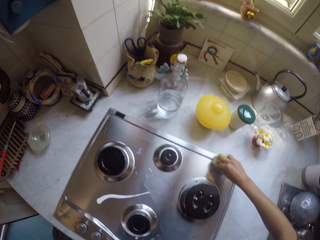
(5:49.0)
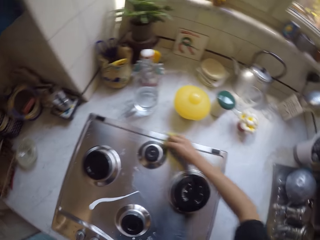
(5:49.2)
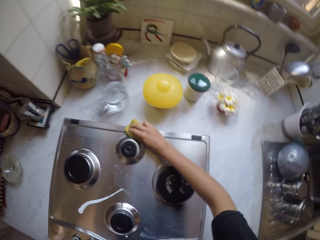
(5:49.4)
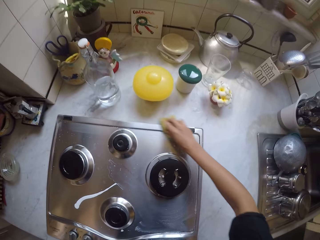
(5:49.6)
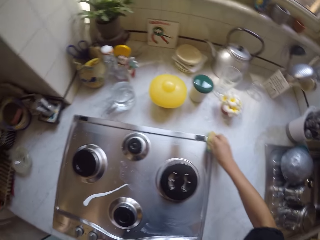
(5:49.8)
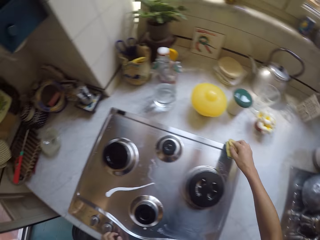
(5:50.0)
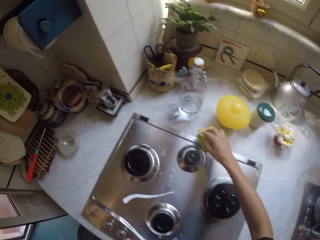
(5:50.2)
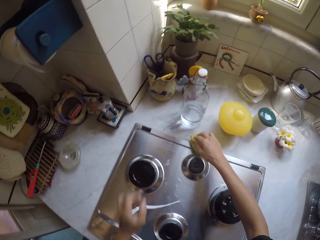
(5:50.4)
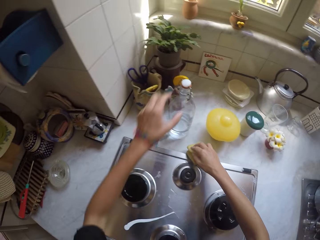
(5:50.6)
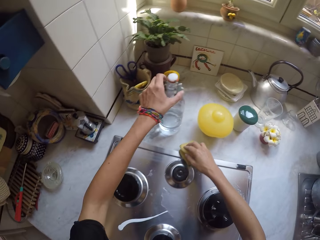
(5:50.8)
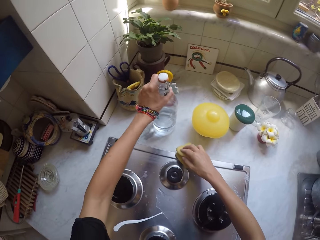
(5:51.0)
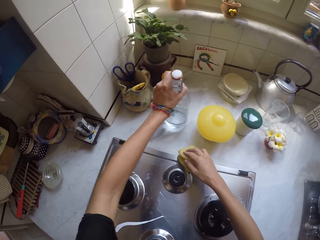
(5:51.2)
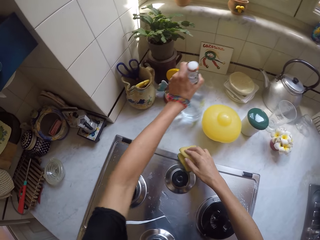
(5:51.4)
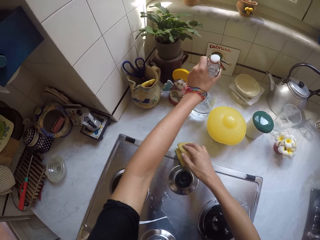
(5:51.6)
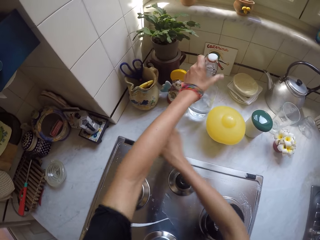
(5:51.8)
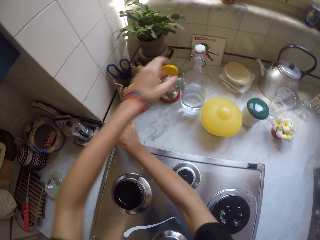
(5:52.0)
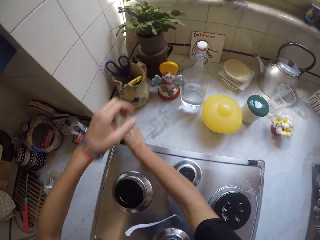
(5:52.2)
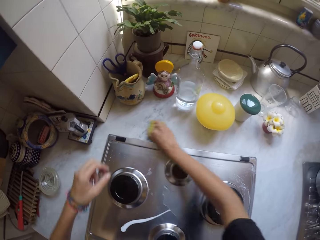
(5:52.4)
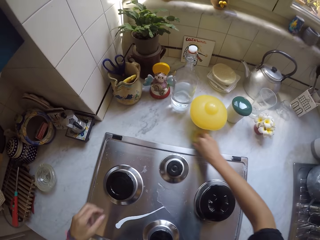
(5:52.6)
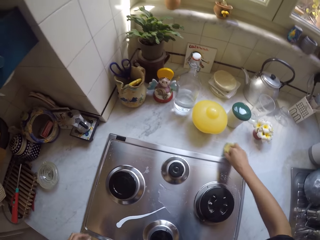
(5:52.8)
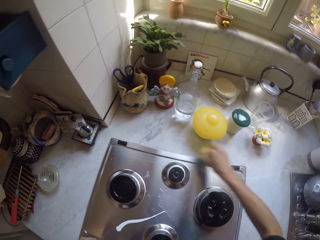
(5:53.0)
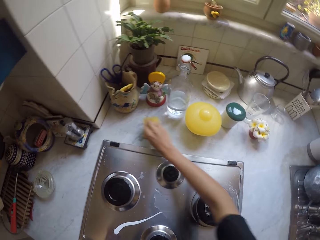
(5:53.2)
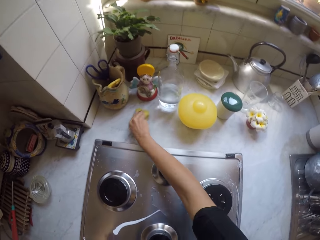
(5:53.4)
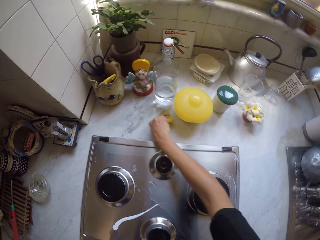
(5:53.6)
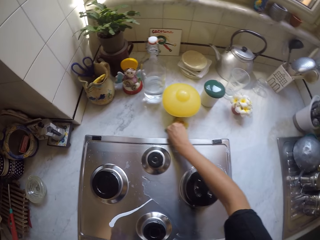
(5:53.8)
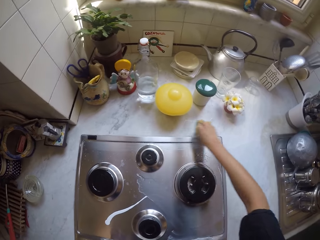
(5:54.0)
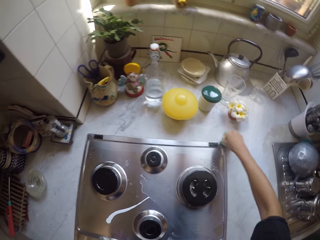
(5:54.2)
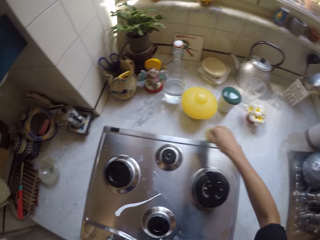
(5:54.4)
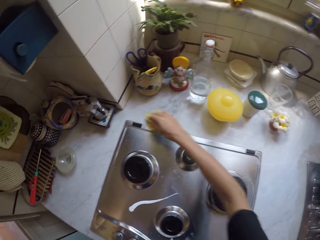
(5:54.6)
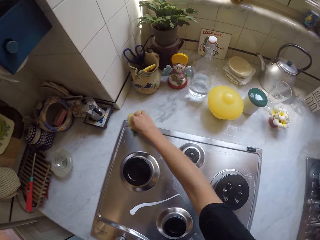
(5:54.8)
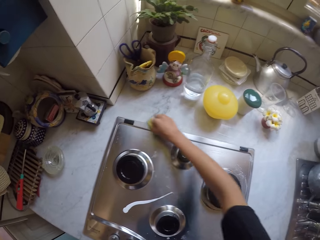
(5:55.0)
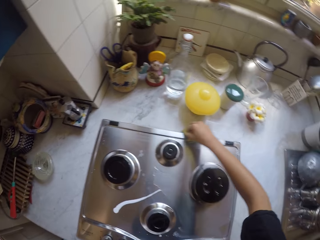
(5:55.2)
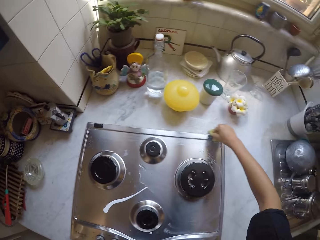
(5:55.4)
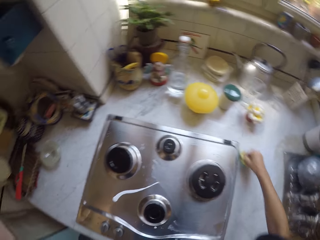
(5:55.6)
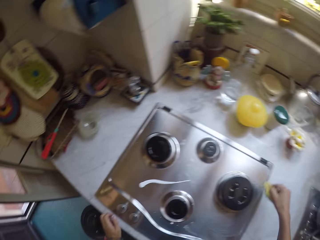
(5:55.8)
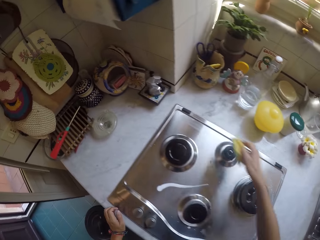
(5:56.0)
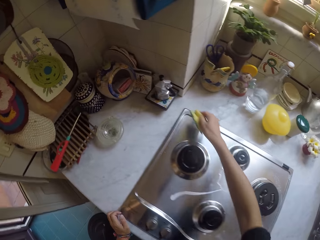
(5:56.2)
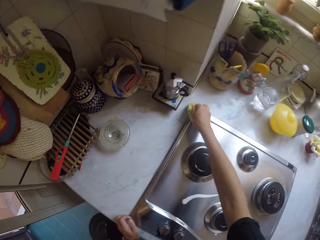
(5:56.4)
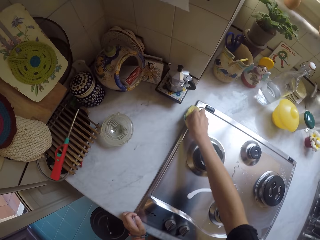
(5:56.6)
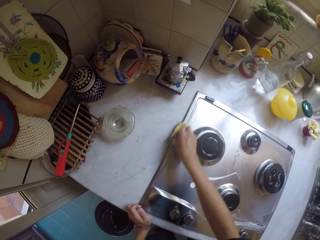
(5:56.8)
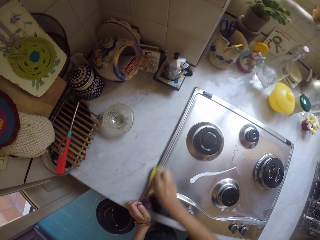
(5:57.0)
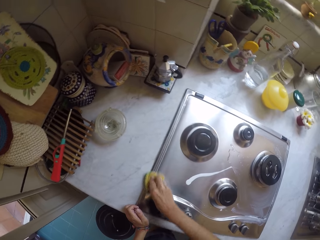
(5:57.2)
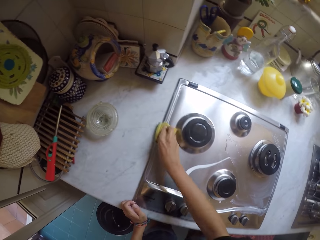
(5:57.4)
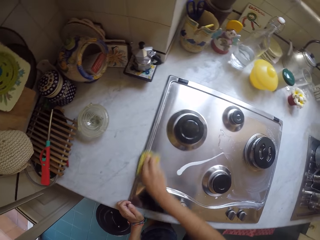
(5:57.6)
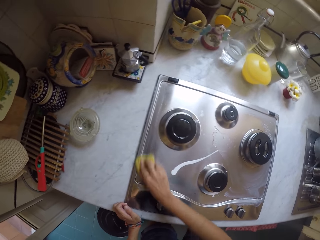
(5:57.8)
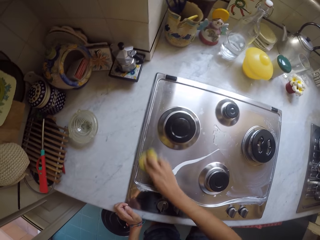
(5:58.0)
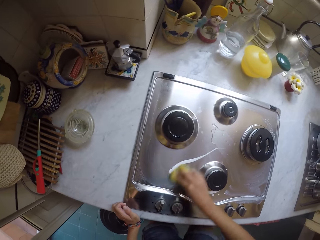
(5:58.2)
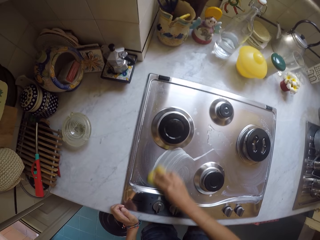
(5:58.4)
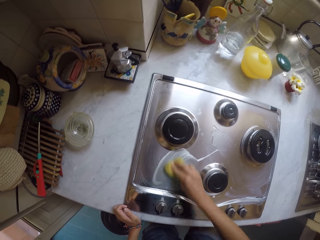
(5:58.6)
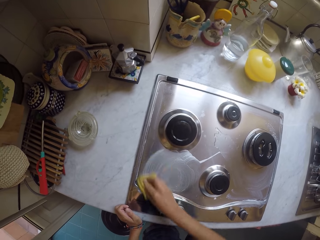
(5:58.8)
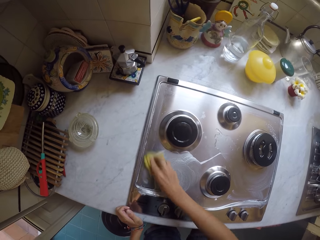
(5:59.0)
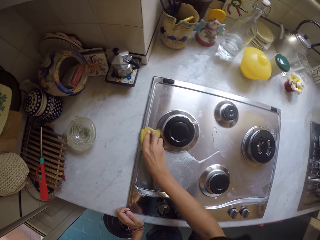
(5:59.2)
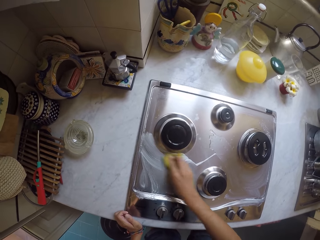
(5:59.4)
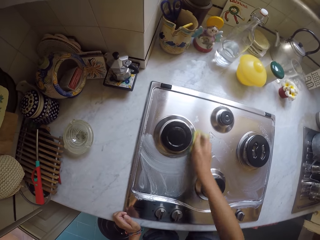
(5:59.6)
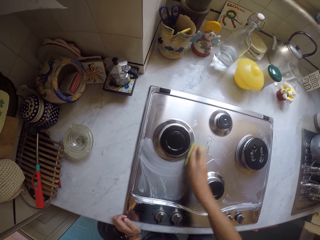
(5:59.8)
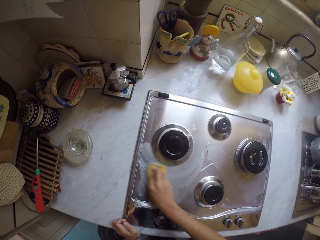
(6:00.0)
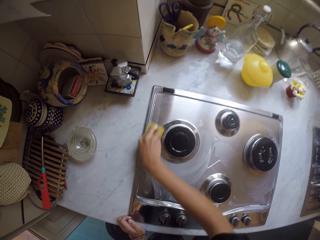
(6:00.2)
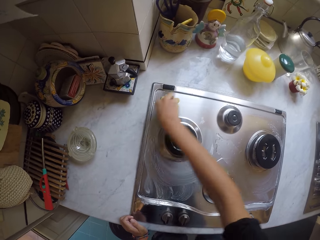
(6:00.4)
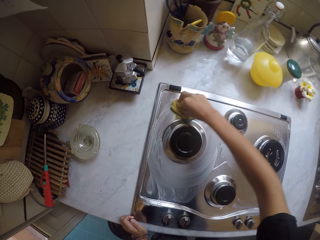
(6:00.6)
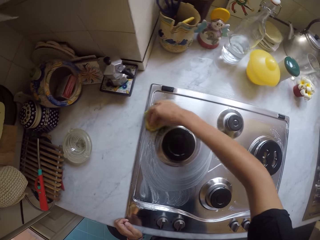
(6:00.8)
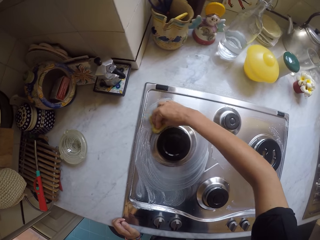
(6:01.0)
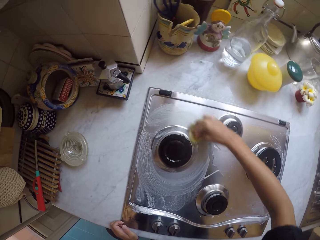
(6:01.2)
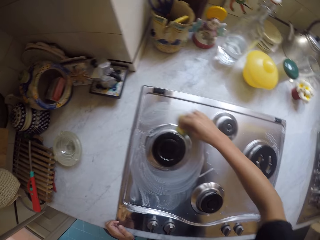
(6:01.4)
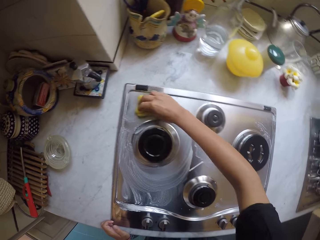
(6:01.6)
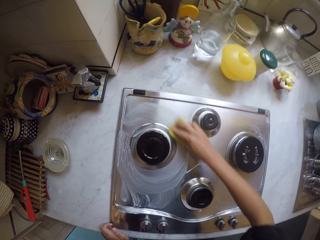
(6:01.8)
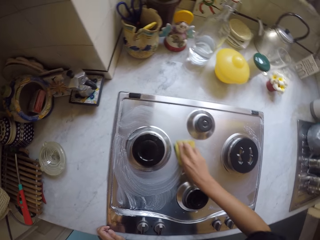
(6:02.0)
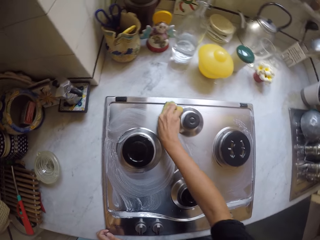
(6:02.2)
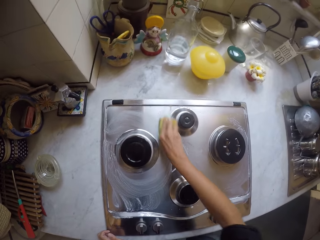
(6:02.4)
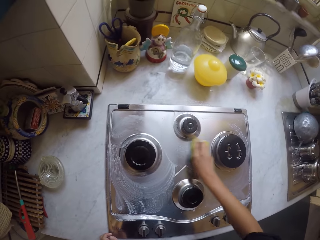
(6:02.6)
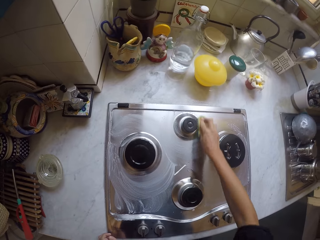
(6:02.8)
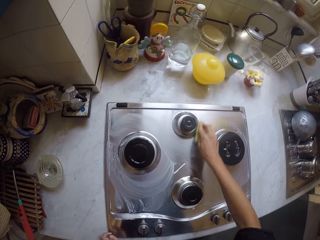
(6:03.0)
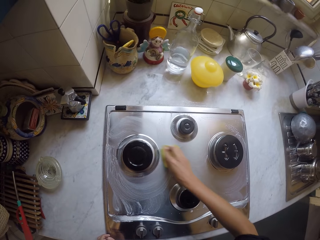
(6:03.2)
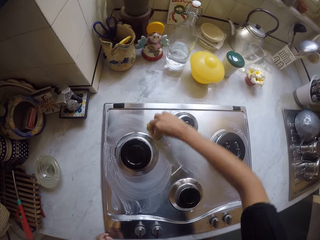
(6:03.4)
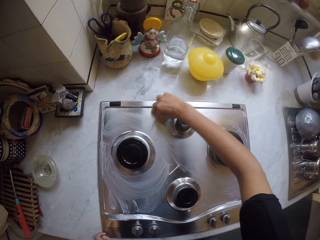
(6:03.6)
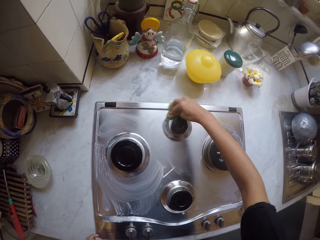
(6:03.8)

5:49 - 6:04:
The camera wearer moves a bottle on the surface. They wipe the surface. They wipe the edge of the cooker. They scrub the cooker.

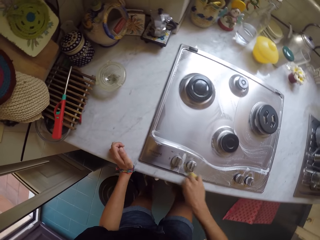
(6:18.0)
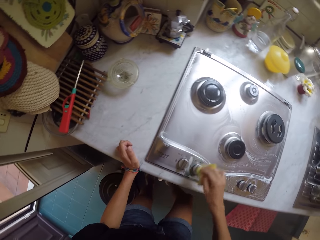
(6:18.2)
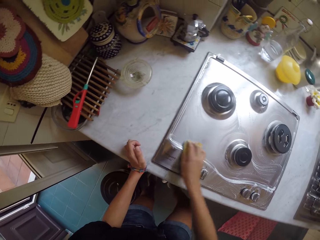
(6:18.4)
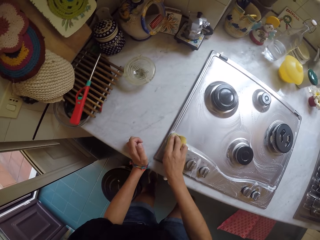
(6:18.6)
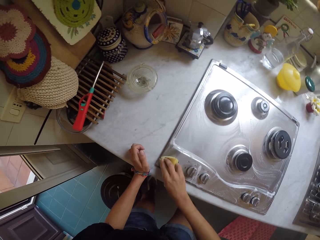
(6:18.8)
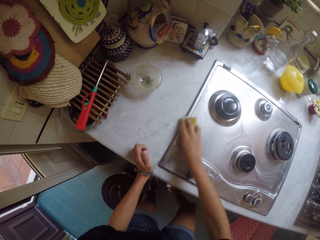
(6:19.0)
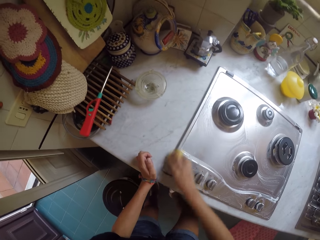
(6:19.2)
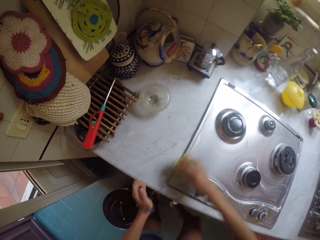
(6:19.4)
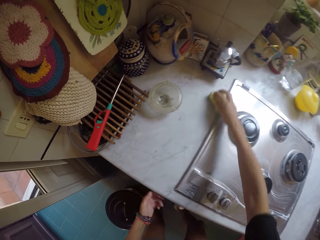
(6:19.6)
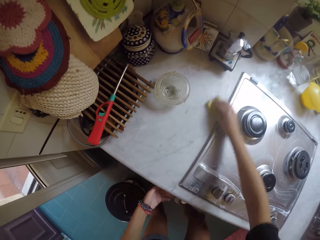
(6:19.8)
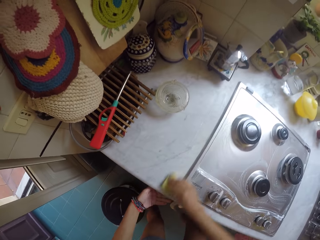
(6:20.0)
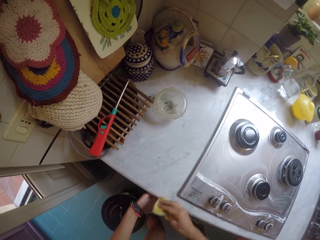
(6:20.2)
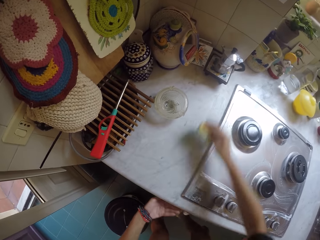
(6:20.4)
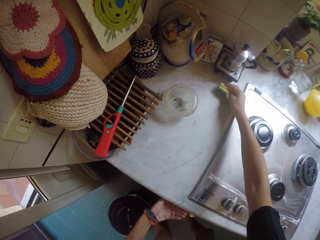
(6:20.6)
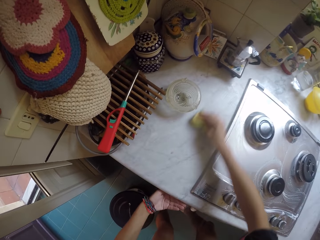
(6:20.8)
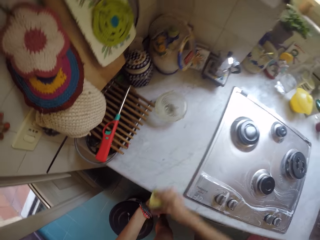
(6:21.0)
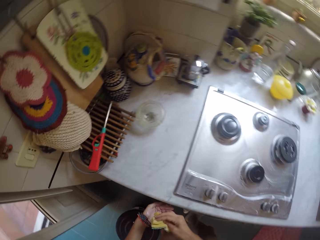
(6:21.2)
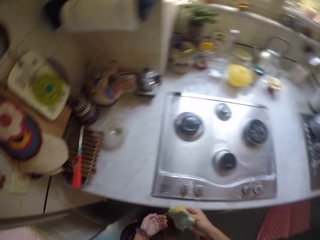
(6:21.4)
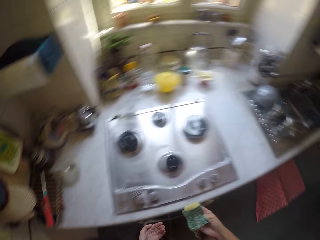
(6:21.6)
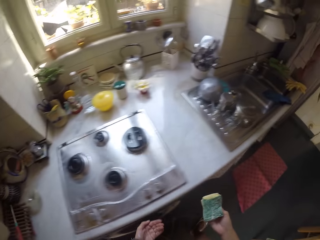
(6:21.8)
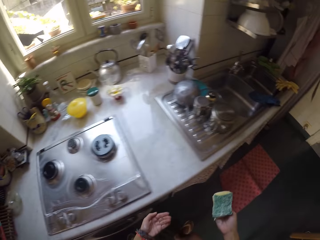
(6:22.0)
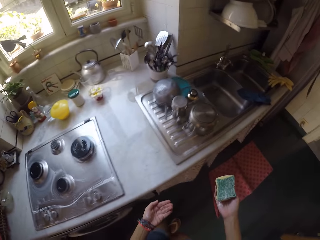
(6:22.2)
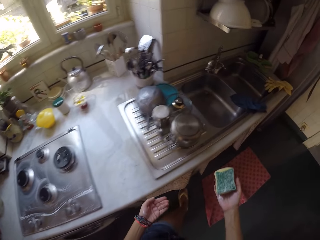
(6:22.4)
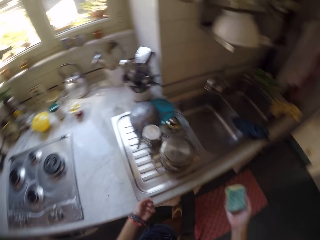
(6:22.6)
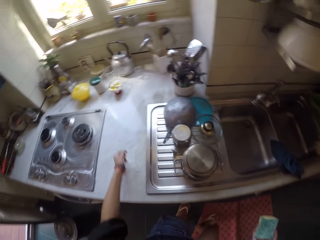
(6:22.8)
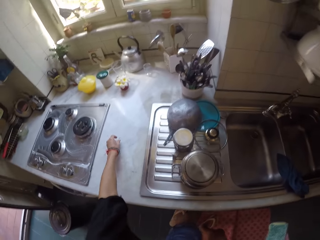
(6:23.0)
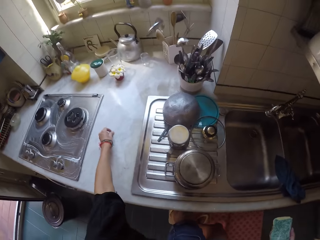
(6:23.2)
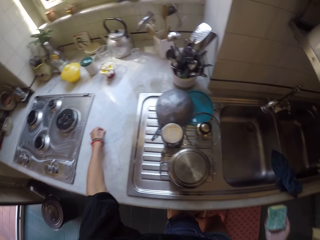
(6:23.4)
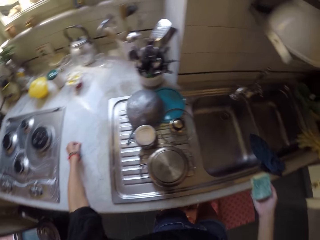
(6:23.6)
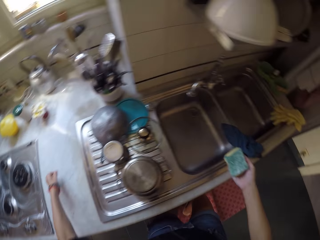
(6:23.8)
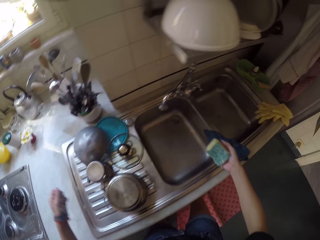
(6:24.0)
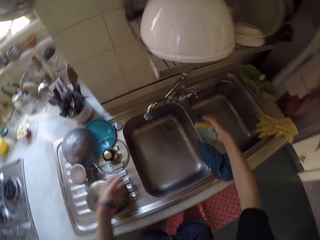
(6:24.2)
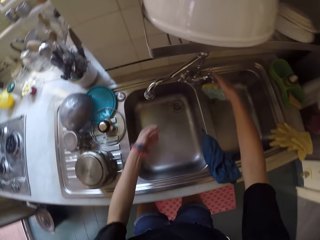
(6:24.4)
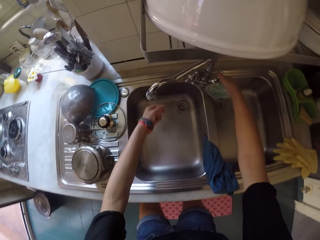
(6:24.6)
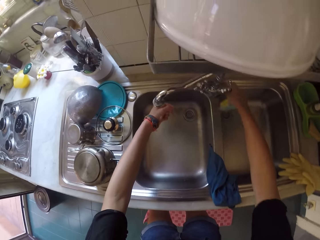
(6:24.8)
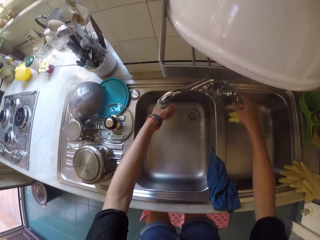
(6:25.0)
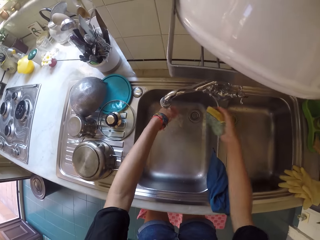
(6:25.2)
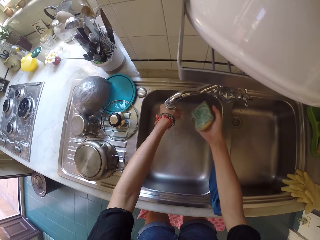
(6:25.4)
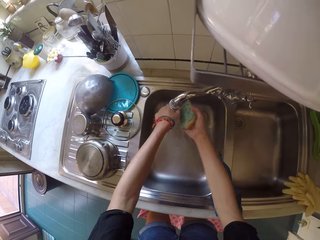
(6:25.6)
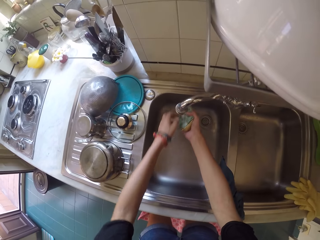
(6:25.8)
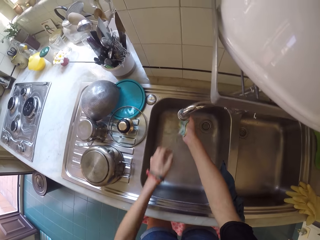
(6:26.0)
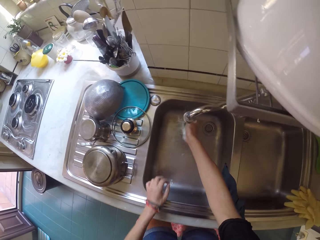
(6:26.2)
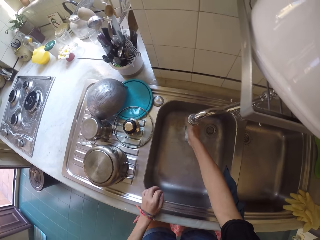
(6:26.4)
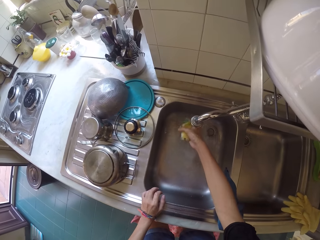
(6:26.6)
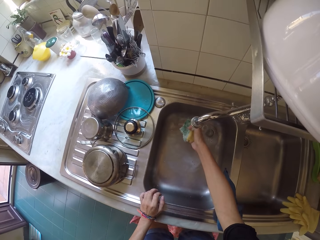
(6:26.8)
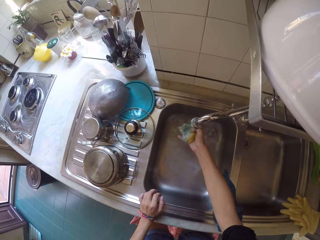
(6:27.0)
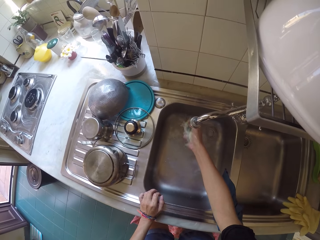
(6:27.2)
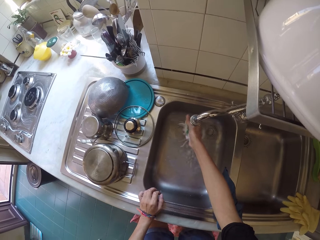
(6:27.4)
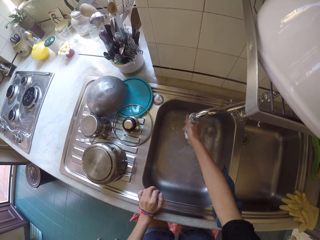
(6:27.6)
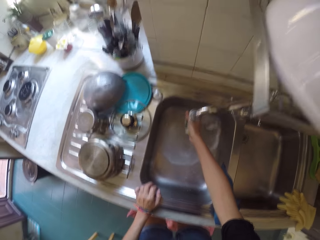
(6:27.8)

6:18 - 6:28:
The camera wearer wipes the surface. They pick up something from the surface. They open the tap. They rinse the scouring pad.
